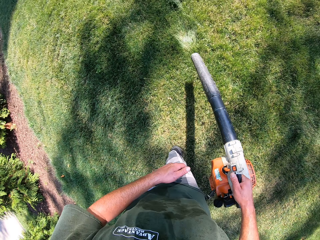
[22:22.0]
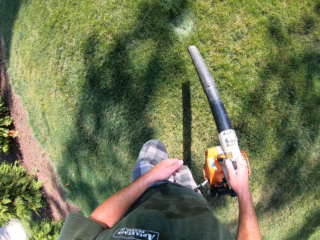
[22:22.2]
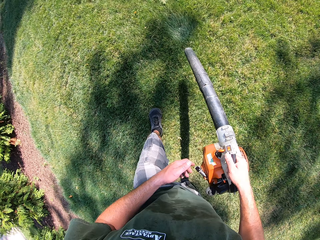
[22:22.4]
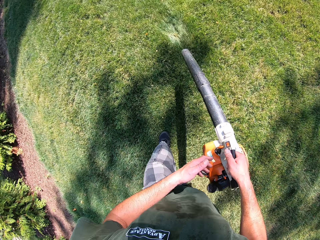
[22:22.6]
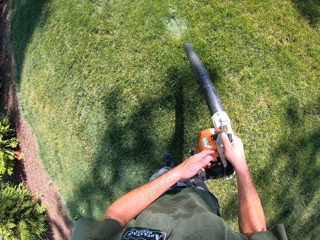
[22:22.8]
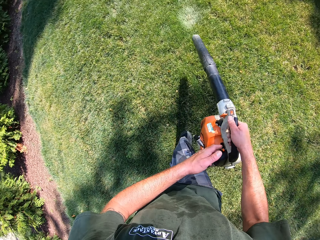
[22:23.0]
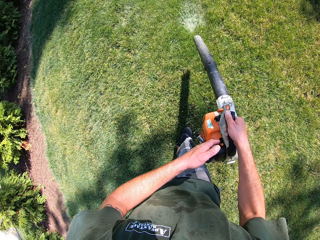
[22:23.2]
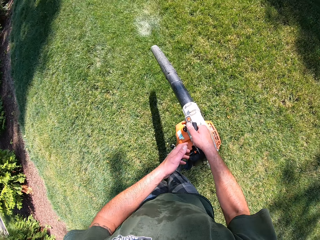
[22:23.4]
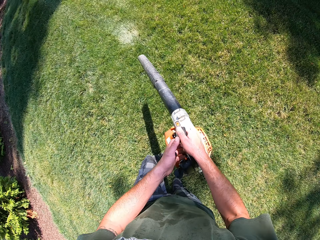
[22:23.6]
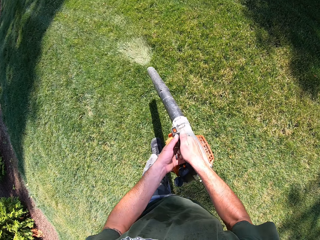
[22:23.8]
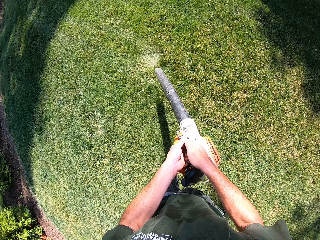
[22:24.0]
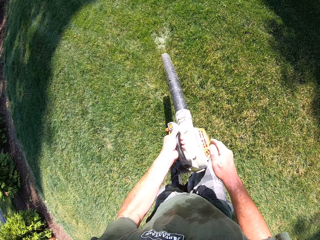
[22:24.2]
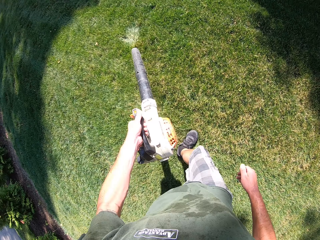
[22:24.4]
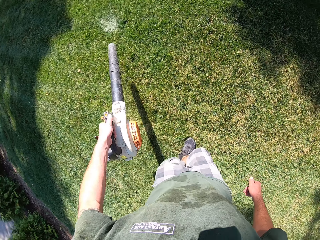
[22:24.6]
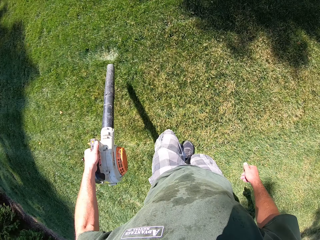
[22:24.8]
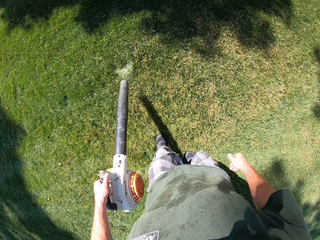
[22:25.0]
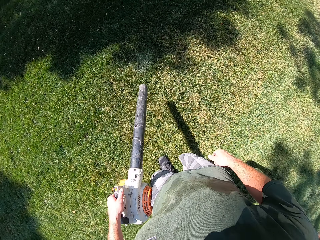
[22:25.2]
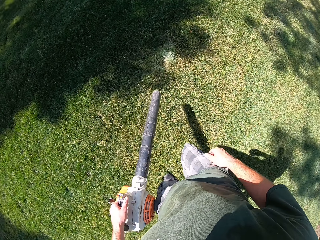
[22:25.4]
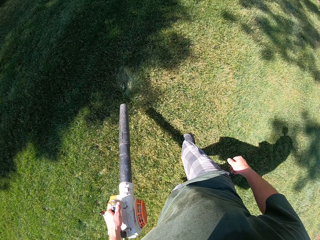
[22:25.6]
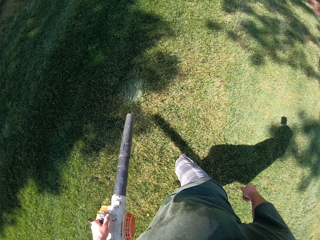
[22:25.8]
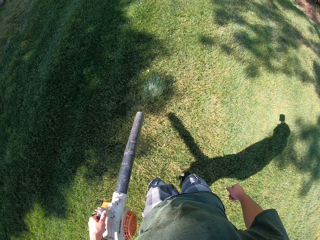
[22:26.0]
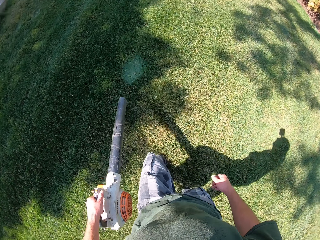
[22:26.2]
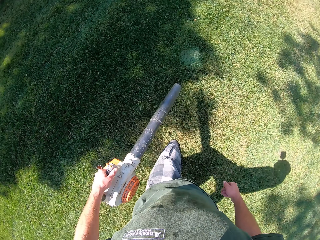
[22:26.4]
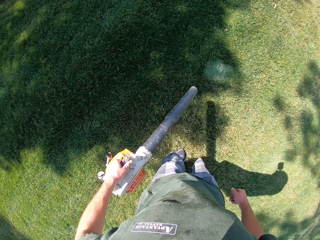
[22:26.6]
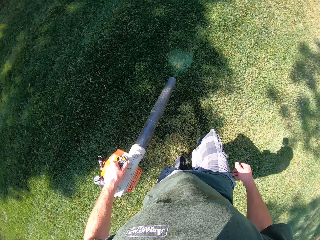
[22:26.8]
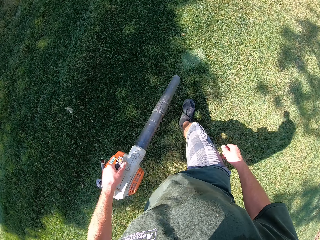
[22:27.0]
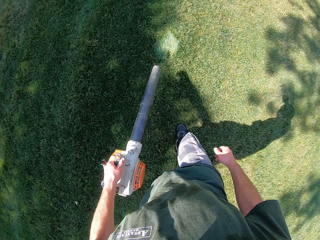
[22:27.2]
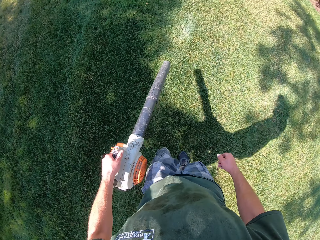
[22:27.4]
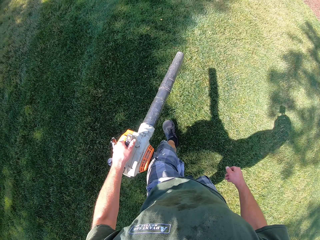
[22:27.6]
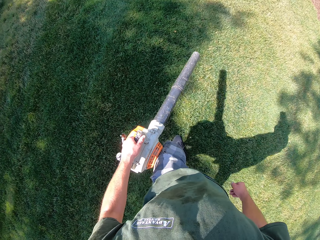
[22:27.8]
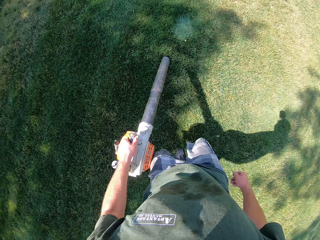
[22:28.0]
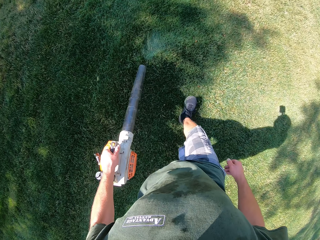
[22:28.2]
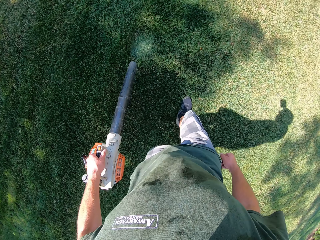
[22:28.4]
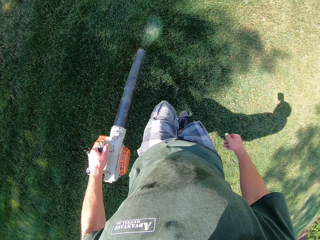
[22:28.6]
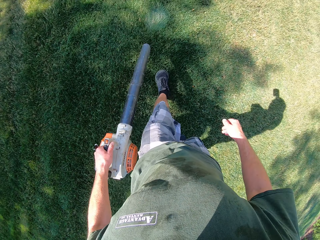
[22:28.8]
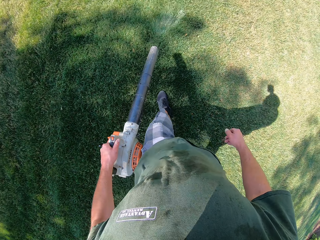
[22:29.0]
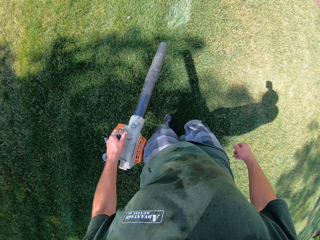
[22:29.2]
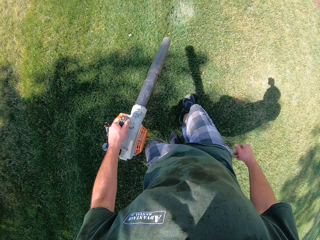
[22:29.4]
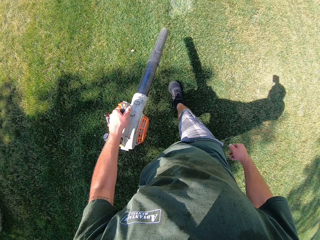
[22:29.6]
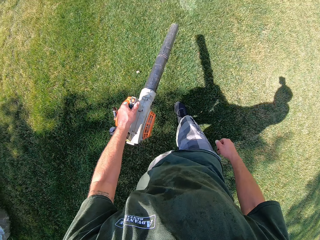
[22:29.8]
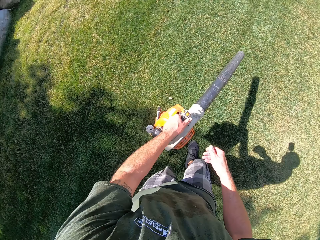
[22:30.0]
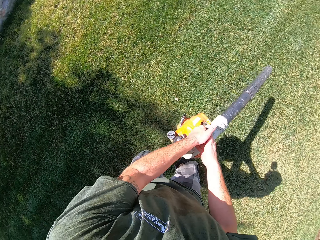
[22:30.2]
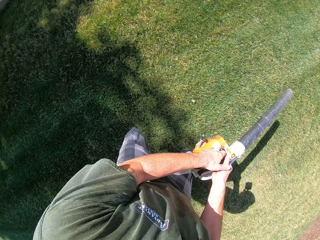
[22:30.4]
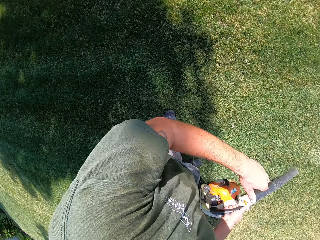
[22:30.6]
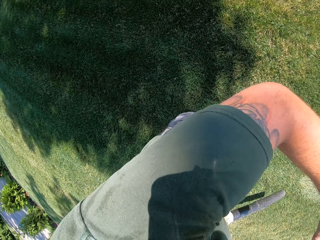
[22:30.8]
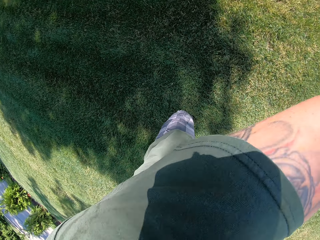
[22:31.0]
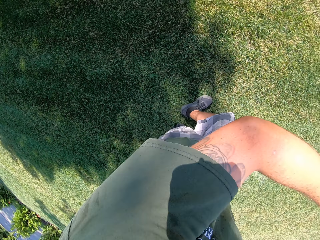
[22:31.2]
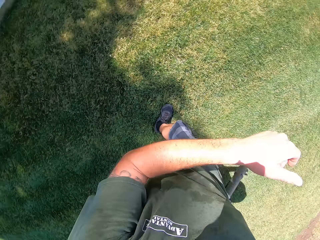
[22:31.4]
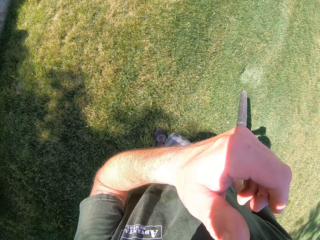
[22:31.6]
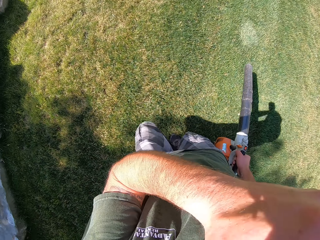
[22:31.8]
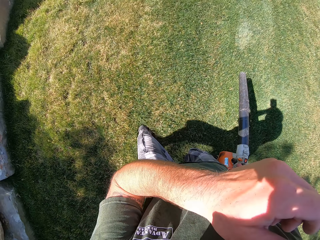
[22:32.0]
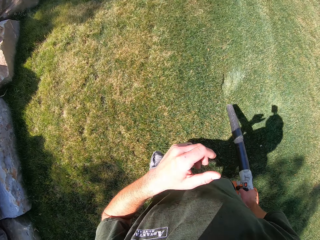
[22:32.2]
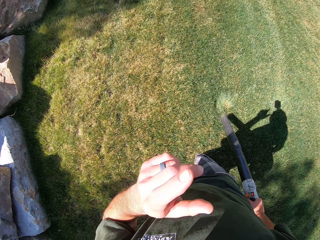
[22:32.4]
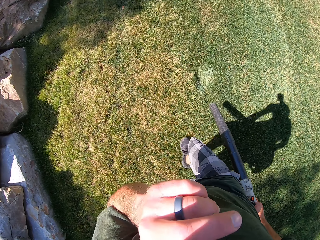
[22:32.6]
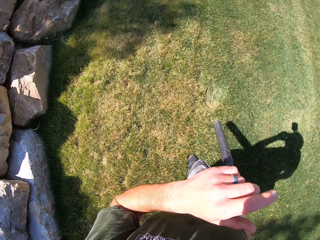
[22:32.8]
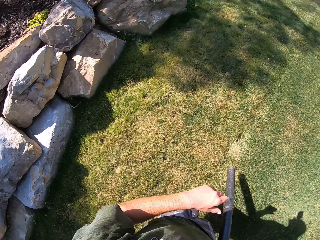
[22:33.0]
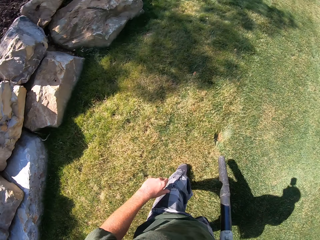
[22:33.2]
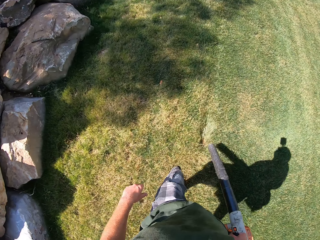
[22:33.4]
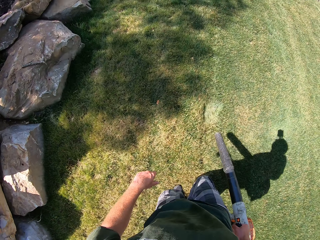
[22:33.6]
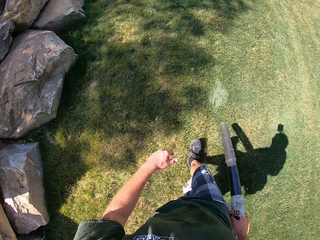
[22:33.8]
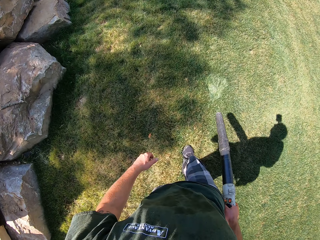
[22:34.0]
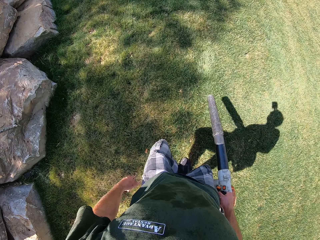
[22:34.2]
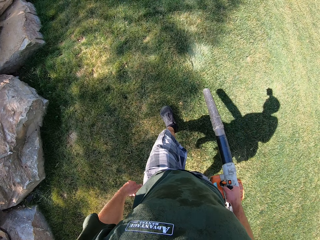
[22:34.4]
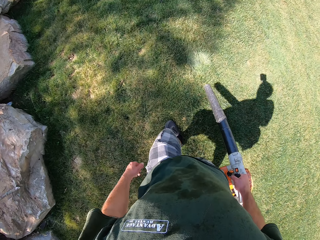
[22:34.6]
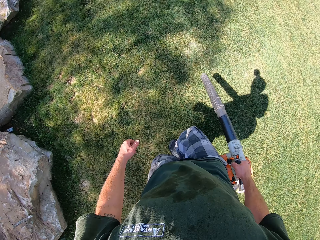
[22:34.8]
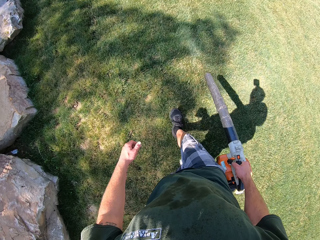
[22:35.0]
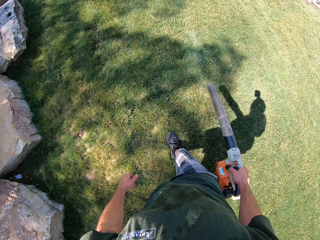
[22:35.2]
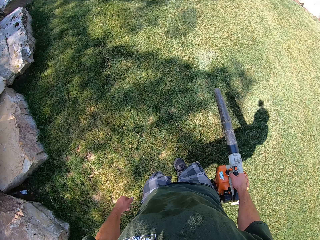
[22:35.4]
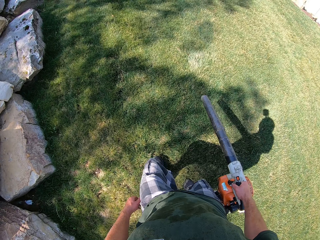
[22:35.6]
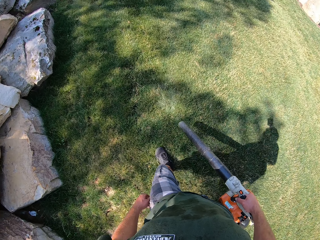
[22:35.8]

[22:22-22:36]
The camera wearer passes the lawn blower or leaf blower from his right hand to his left hand. He holds the leaf blower with his left hand. He passes the lawn blower from his left hand to his right hand. He holds the leaf blower with his right hand. He wipes his face. He touches his face with his left hand. He wipes his face again.

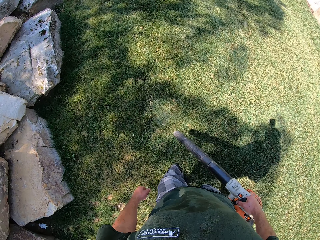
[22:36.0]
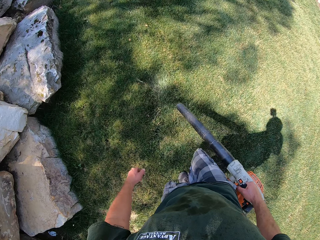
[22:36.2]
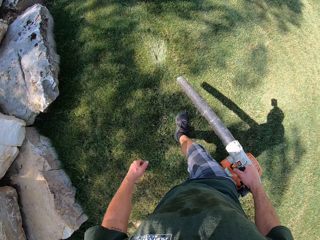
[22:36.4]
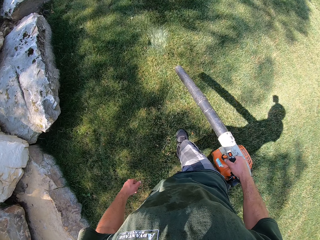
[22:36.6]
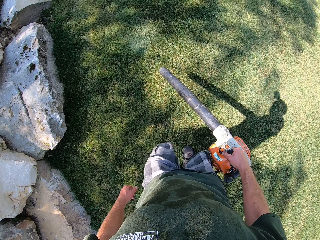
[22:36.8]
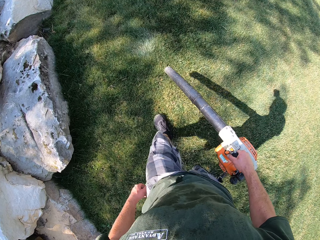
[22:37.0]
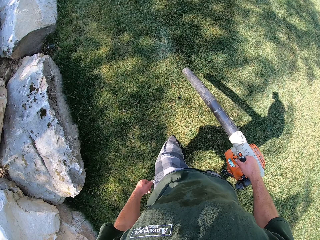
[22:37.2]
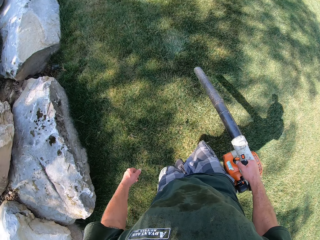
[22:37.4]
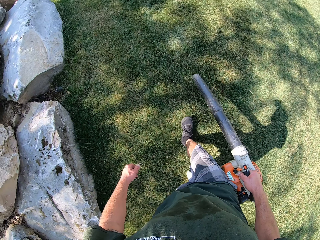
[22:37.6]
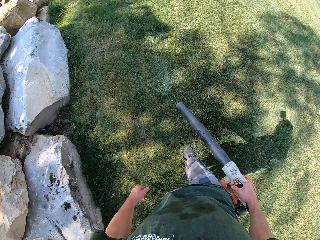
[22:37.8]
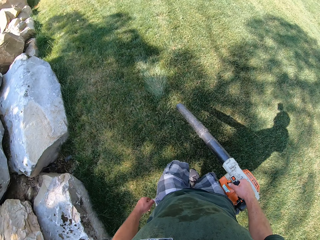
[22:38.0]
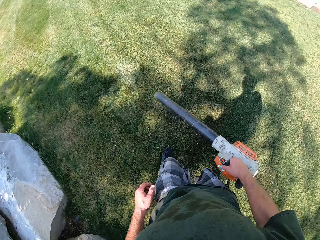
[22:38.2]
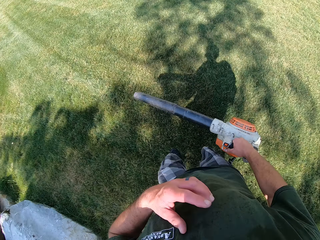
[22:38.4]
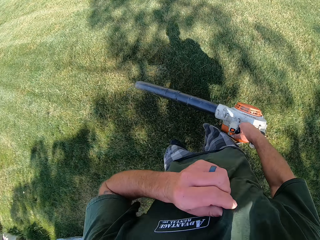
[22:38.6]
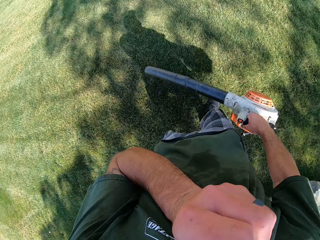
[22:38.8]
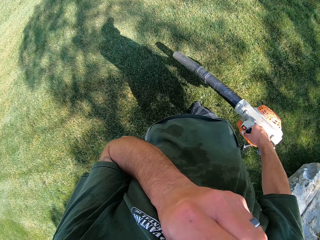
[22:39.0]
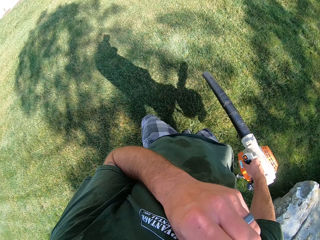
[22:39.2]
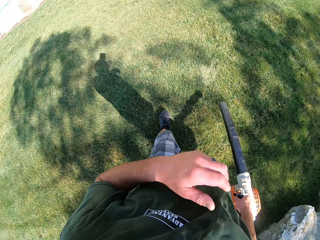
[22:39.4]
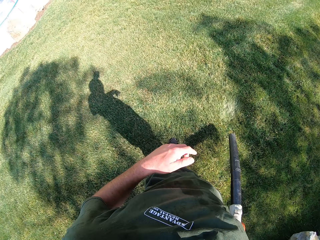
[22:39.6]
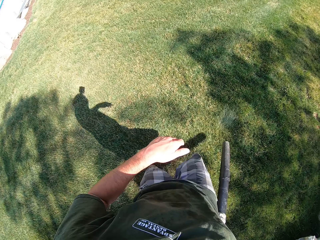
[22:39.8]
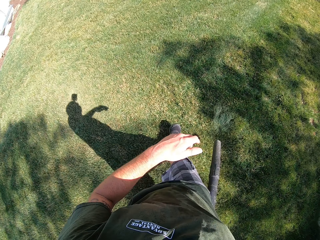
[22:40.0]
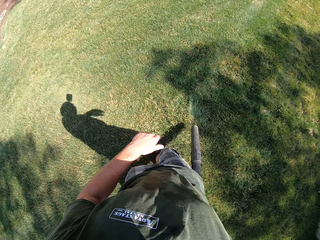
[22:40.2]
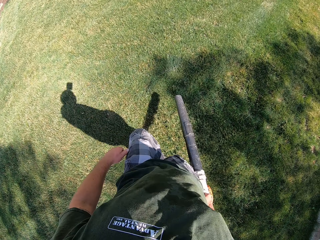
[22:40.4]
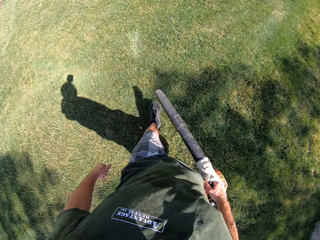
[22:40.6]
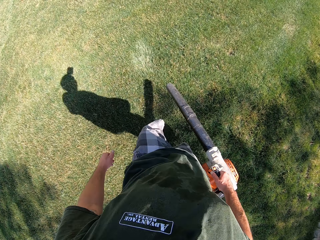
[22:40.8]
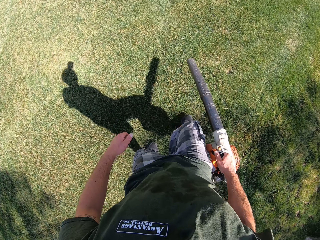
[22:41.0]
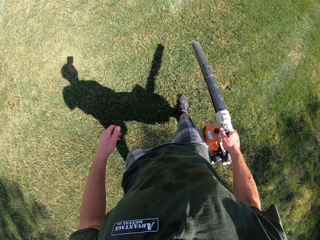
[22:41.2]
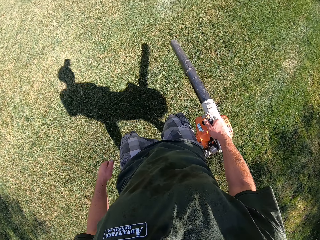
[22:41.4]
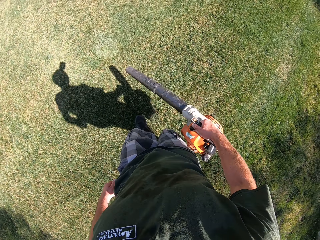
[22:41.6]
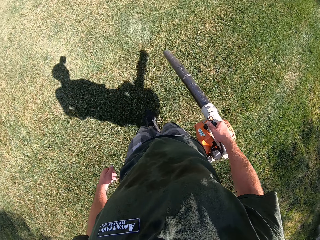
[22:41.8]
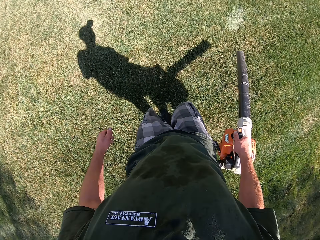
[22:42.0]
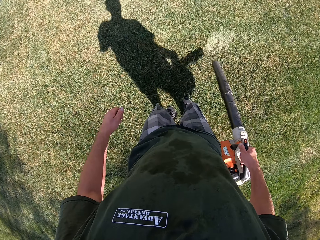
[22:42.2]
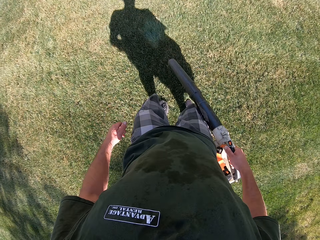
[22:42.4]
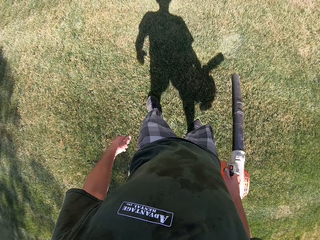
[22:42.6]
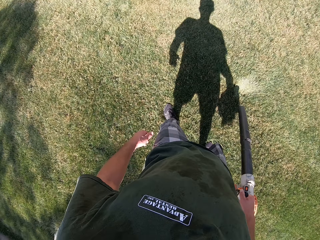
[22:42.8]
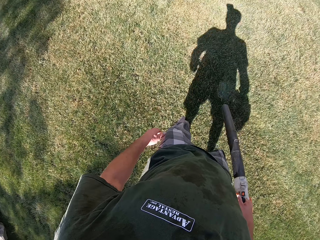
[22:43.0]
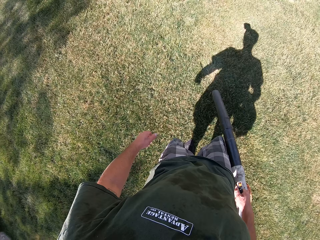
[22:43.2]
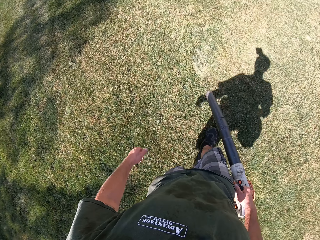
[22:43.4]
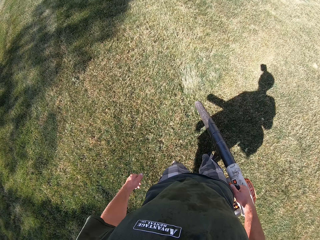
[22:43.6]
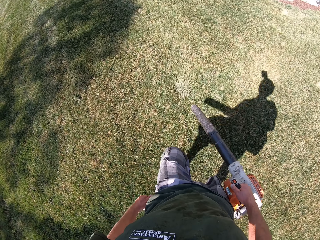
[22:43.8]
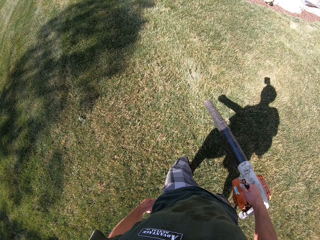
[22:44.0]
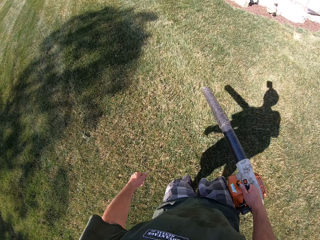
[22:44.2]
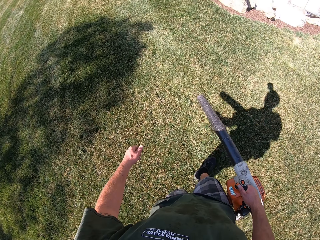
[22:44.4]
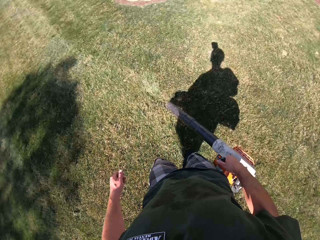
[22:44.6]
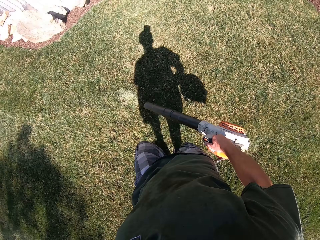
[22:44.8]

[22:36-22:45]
The camera wearer holds his shirt with his left hand. He wipes his face with the shirt. He drops the shirt.
